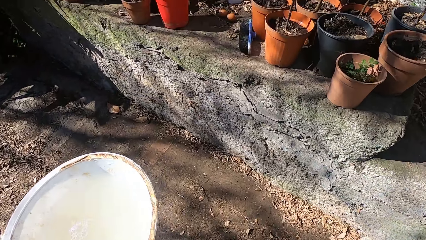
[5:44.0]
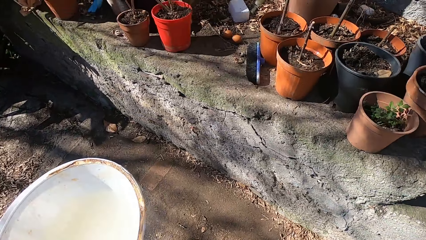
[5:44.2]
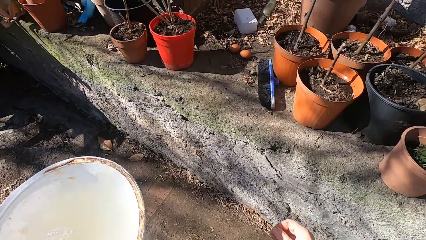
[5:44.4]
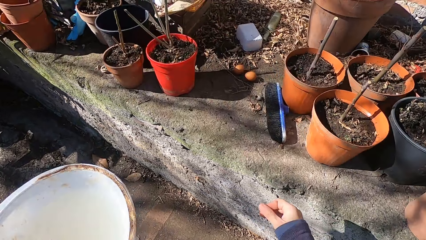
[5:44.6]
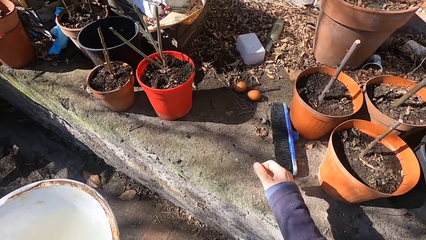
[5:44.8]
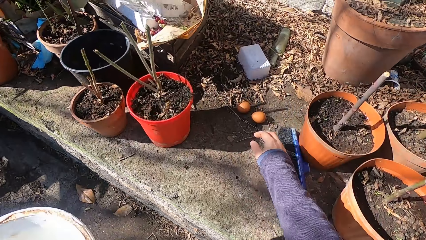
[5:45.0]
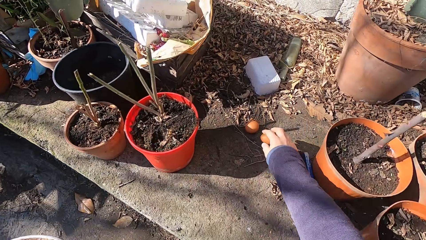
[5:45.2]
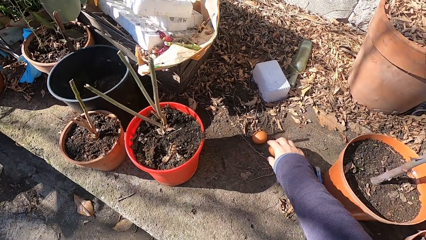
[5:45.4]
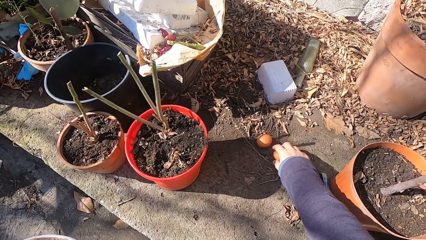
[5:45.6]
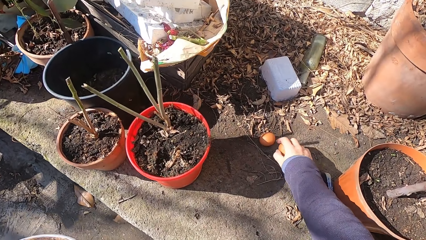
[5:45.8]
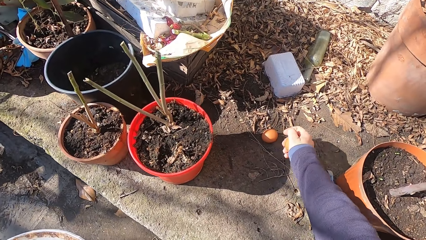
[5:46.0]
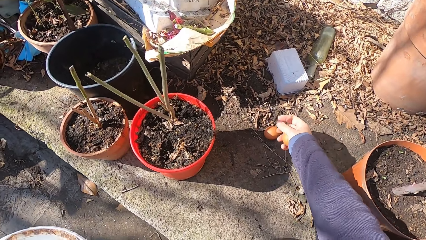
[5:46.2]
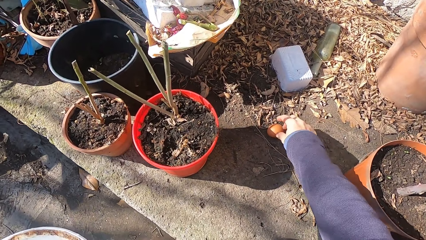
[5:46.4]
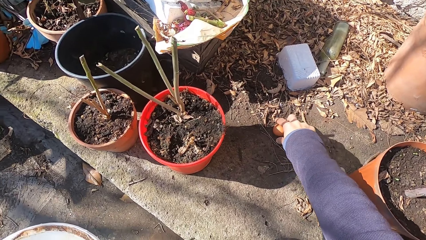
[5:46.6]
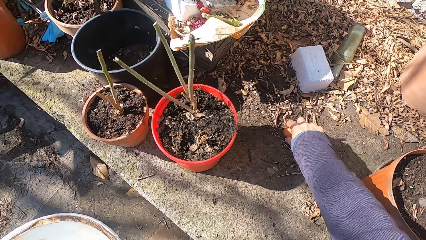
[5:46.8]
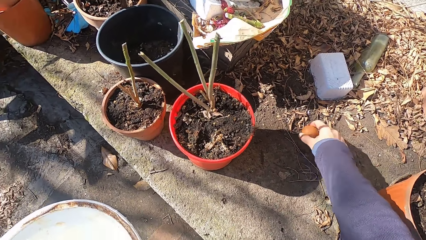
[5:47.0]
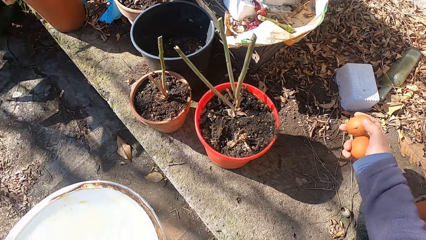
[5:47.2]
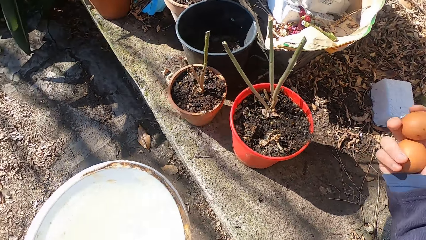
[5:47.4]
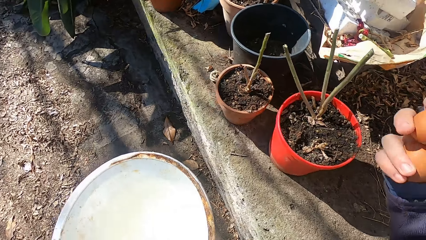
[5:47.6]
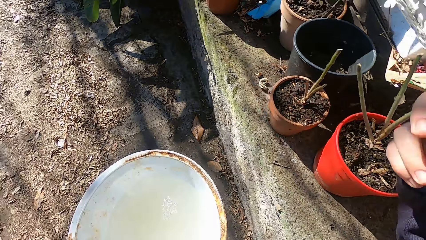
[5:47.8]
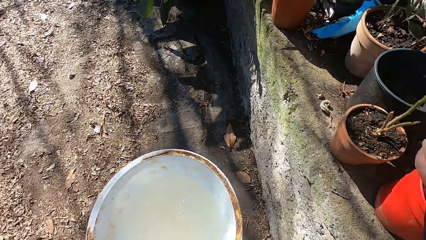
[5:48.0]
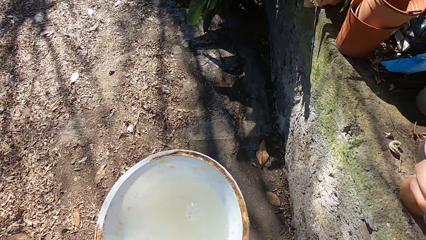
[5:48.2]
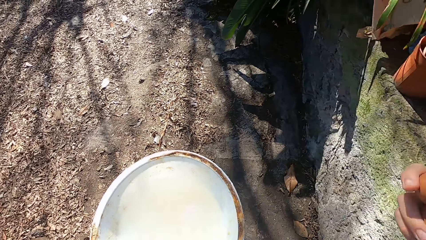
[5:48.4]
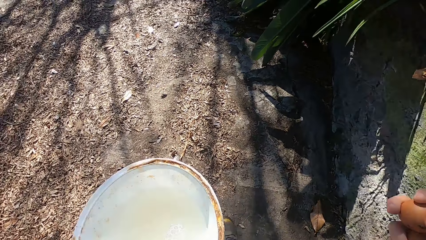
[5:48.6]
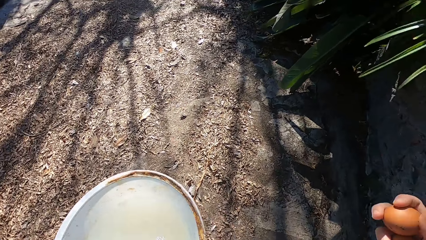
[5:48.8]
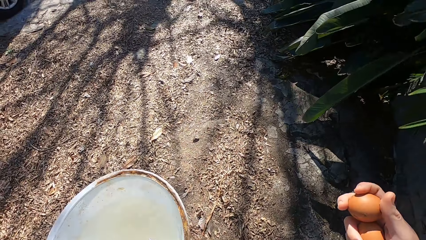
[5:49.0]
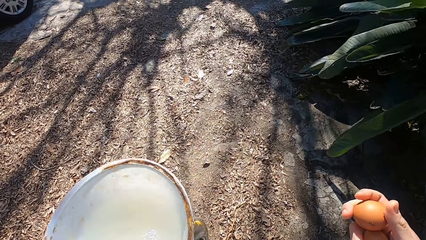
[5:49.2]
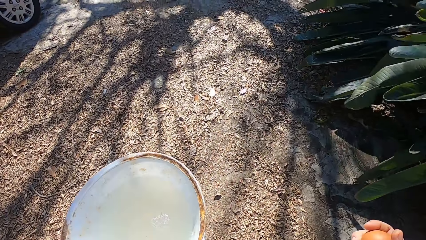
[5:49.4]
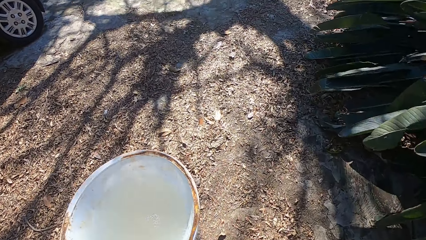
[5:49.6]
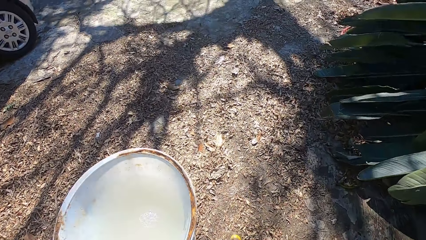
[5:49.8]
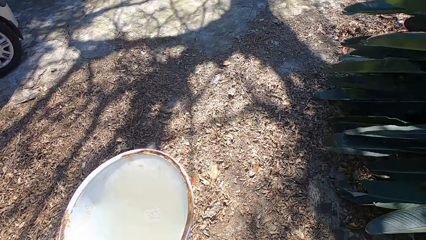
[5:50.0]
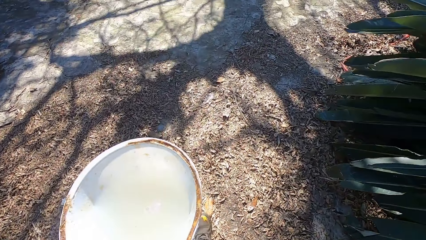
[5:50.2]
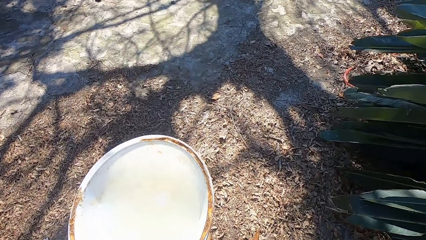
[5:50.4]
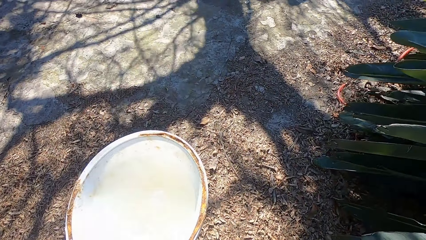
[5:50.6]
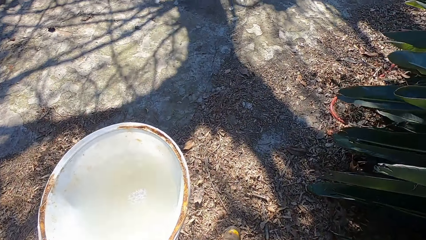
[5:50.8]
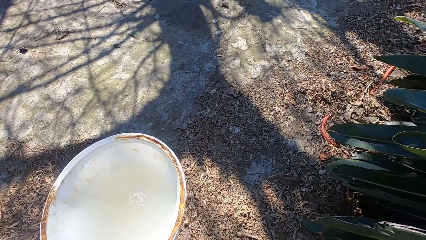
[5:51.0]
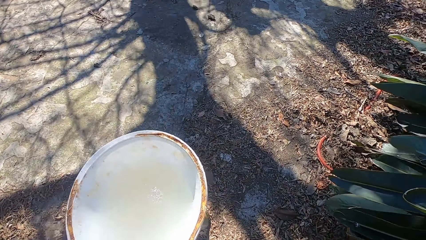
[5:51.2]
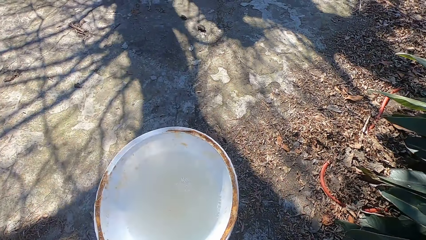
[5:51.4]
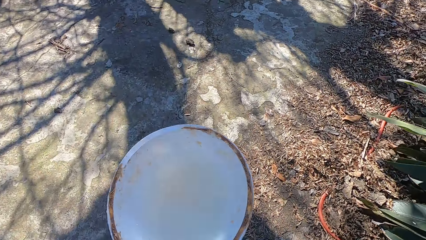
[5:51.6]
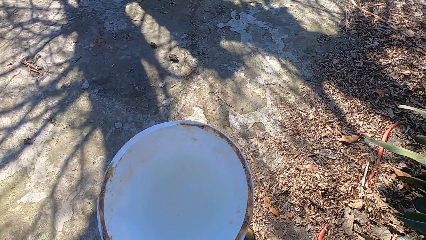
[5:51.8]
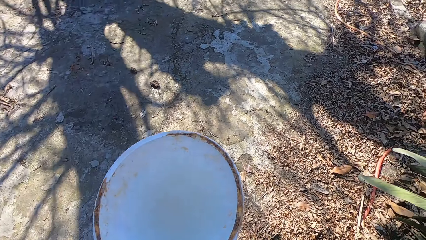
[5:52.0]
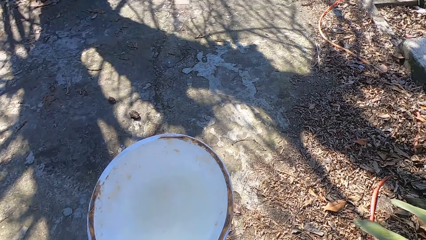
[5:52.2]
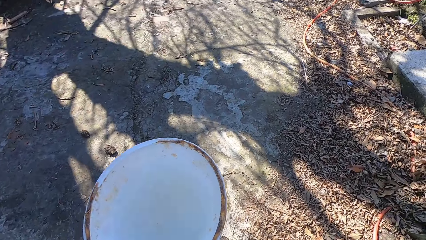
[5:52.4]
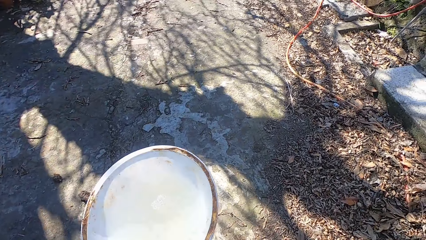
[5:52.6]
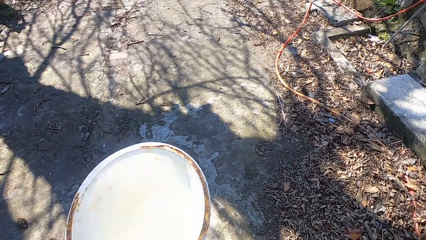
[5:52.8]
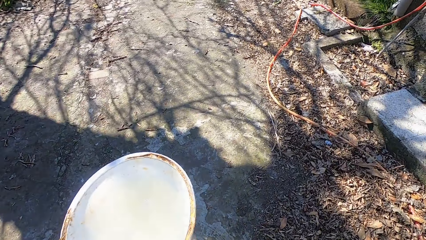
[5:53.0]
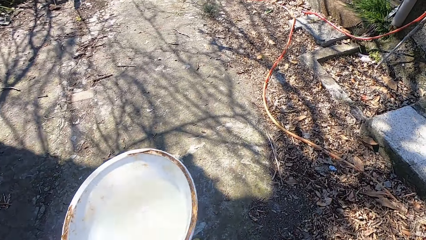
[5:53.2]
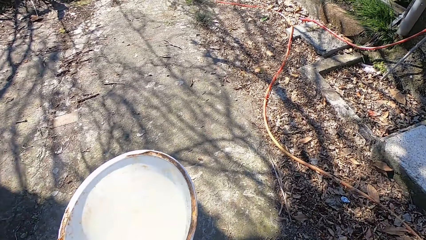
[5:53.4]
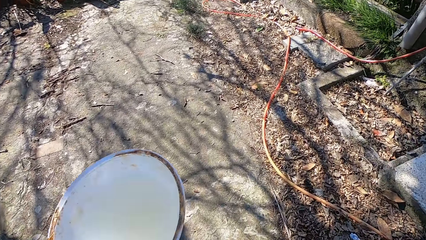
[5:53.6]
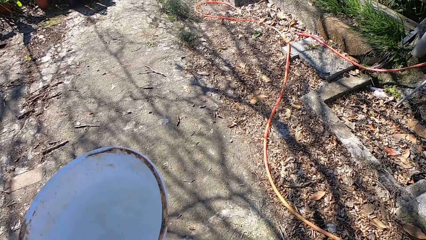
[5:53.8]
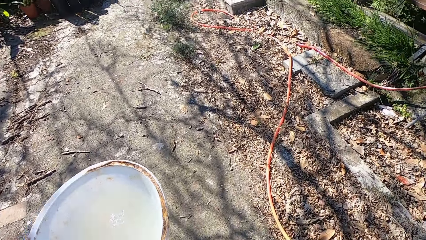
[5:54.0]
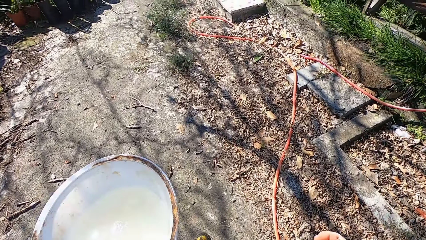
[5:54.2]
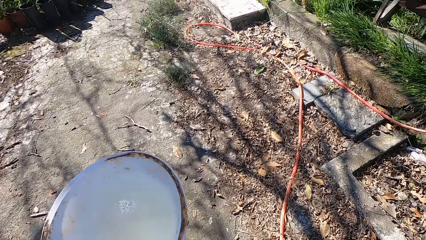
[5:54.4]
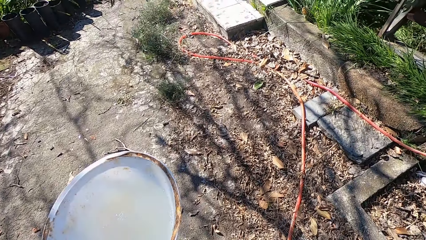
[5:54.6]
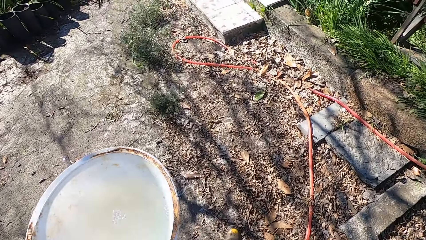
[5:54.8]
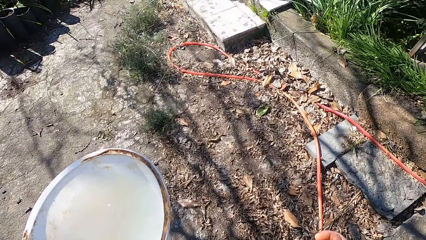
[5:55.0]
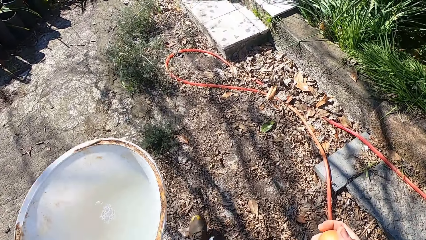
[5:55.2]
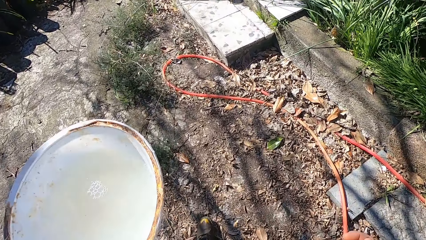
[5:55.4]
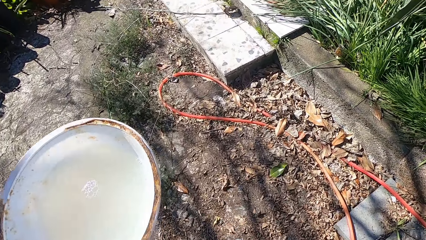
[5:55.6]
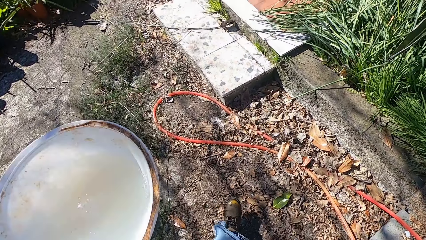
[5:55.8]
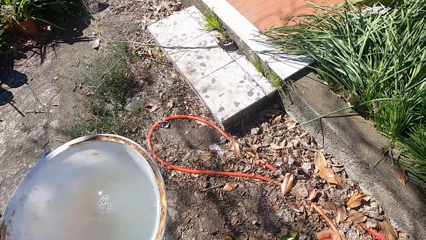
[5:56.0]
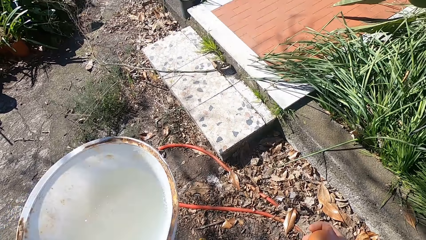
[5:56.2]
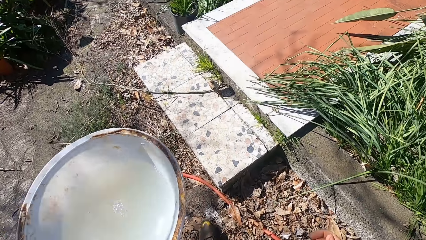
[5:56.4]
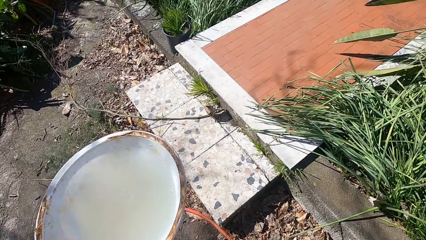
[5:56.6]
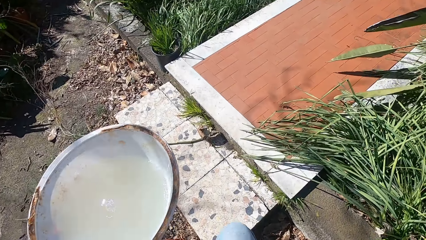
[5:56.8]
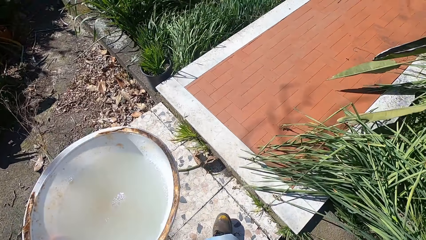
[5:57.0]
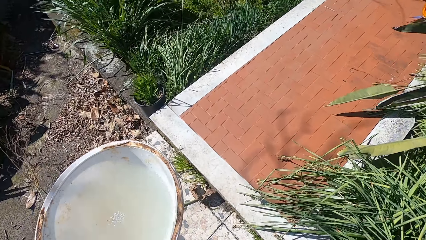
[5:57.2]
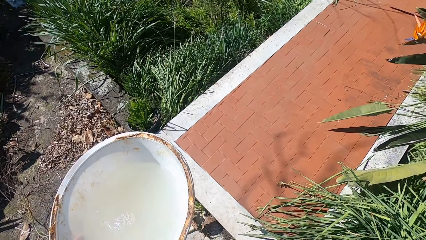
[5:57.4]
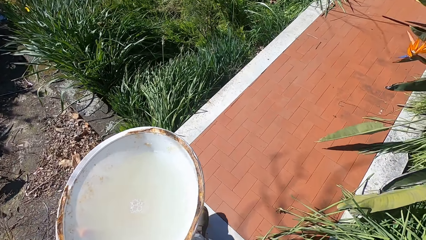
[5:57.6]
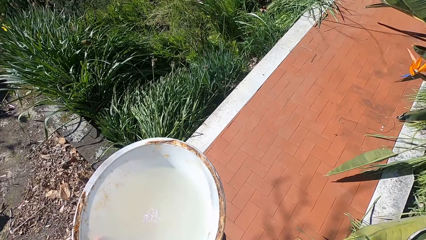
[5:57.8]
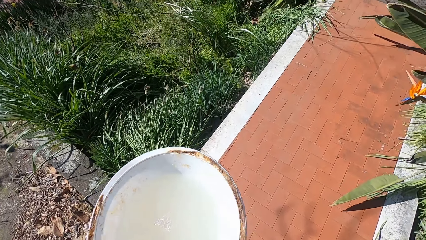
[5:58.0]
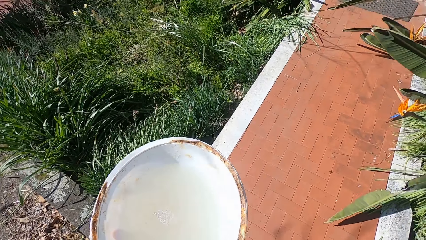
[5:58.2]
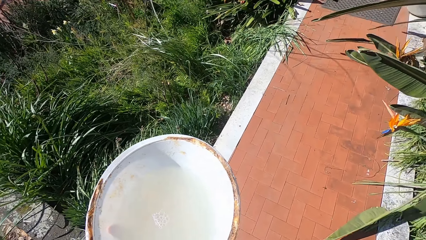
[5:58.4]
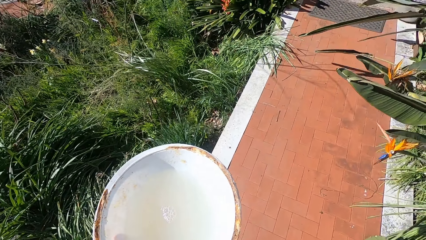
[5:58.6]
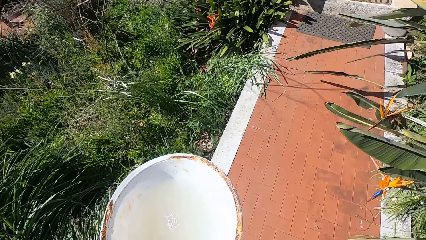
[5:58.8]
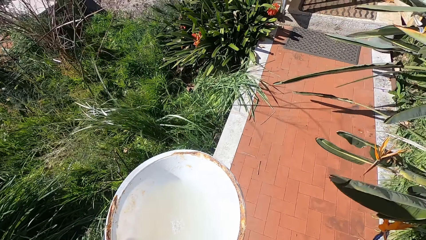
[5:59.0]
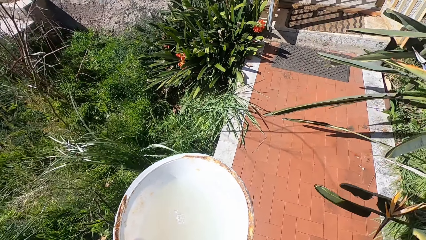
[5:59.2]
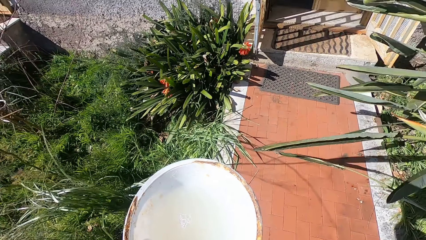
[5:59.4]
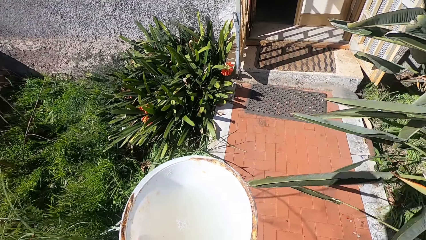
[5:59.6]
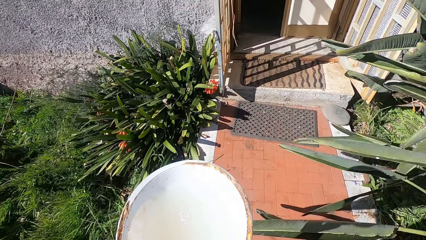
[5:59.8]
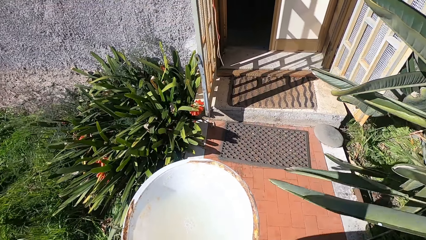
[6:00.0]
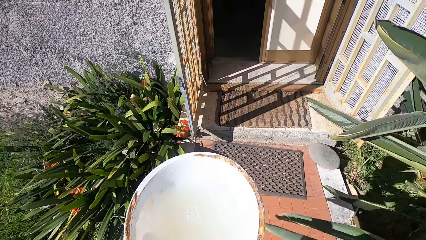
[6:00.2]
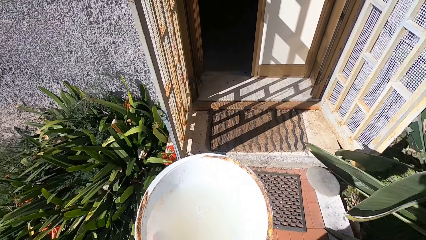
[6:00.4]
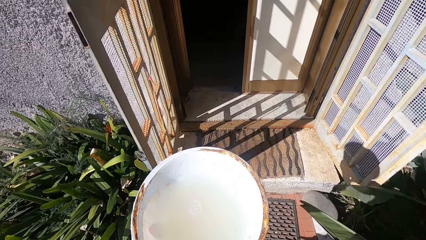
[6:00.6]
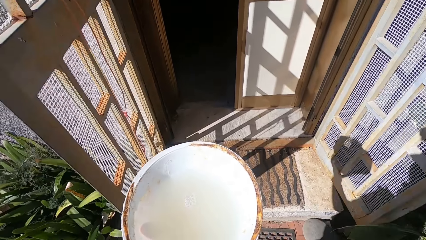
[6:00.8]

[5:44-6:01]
The camera wearer picks eggs from the pavement with his right hand. He picks the egg again. He walks around. He walks towards an apartment.
